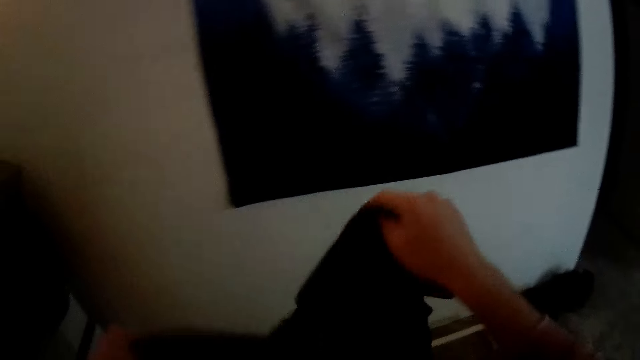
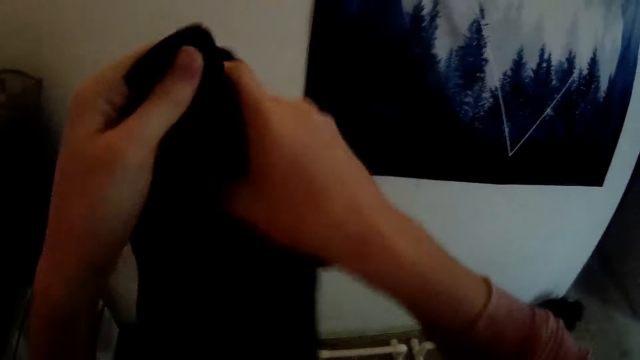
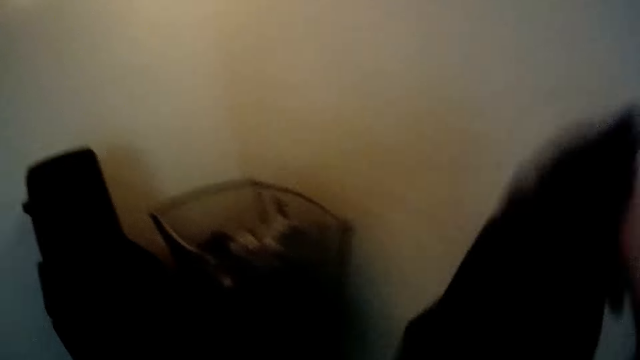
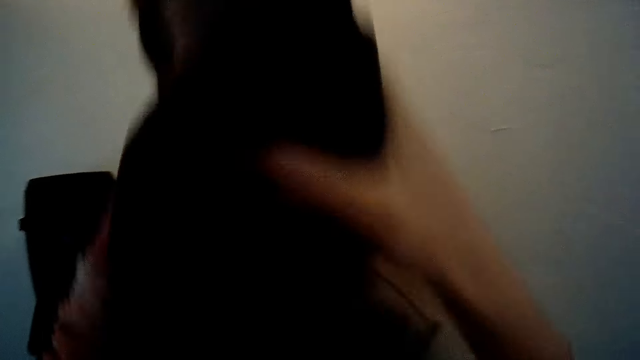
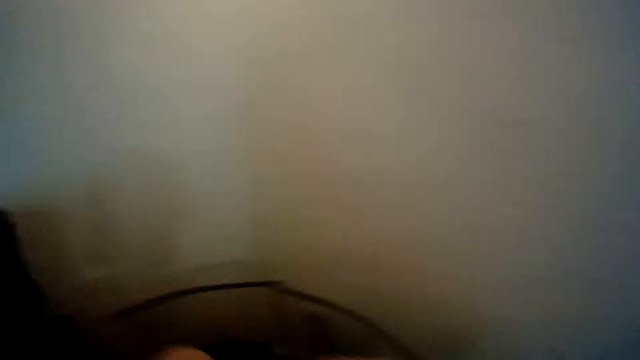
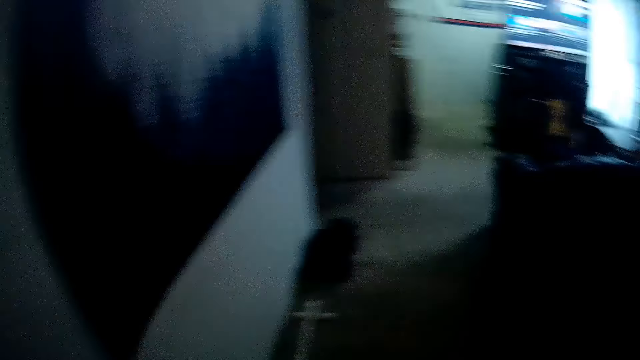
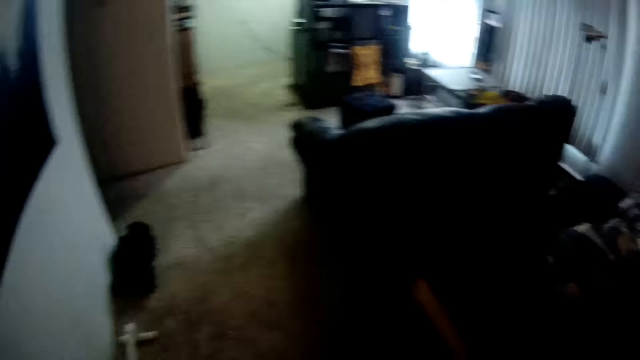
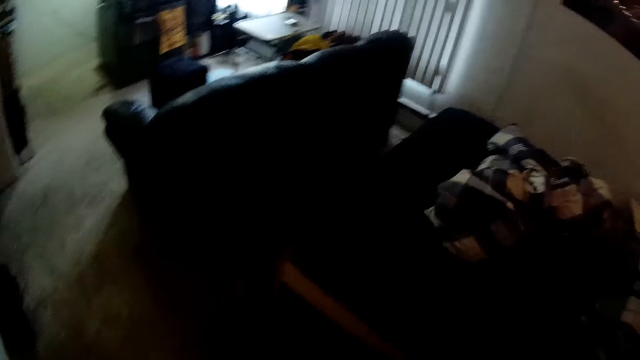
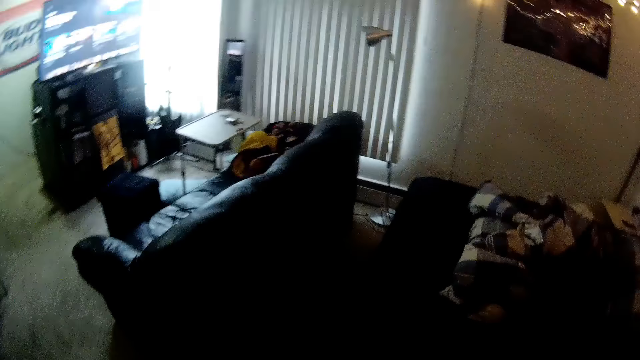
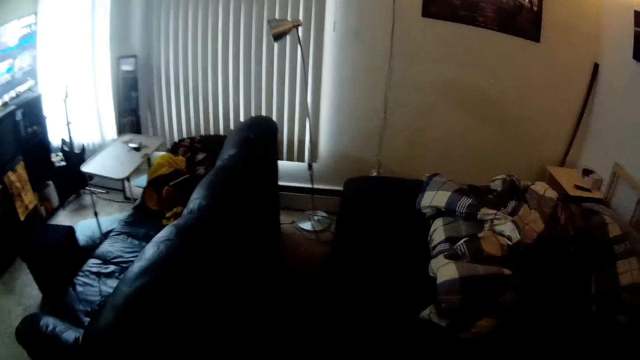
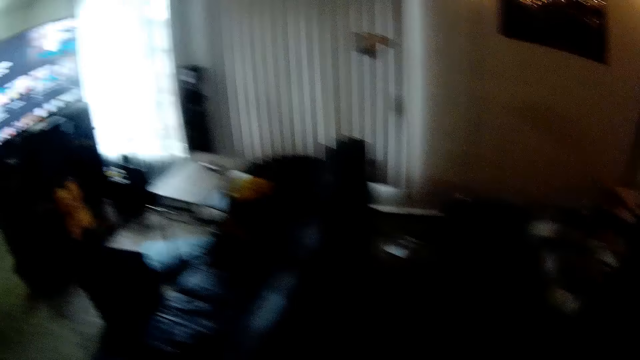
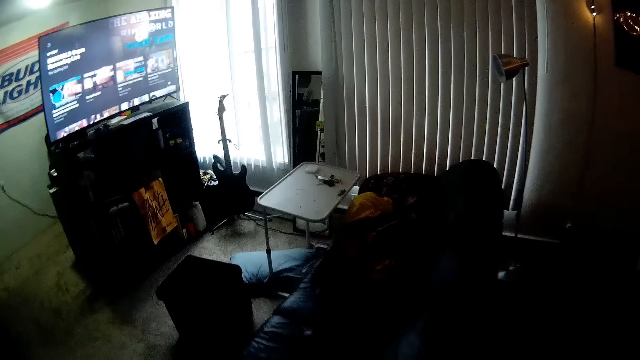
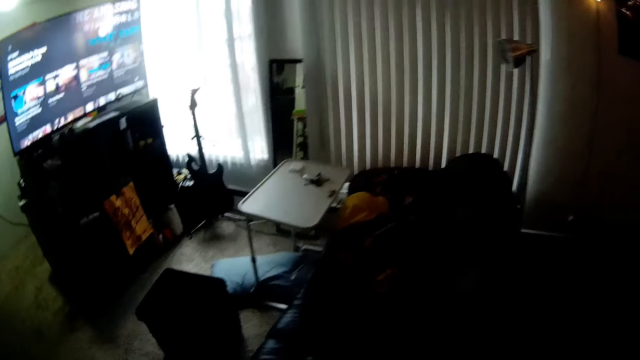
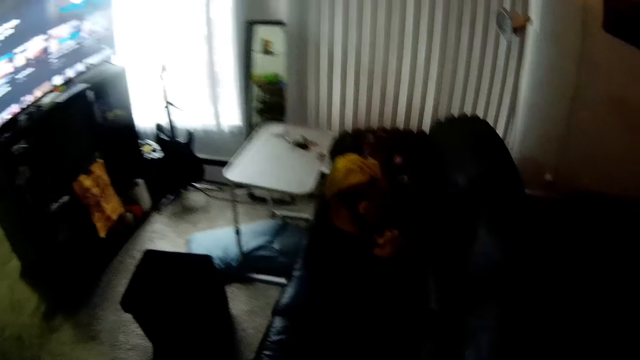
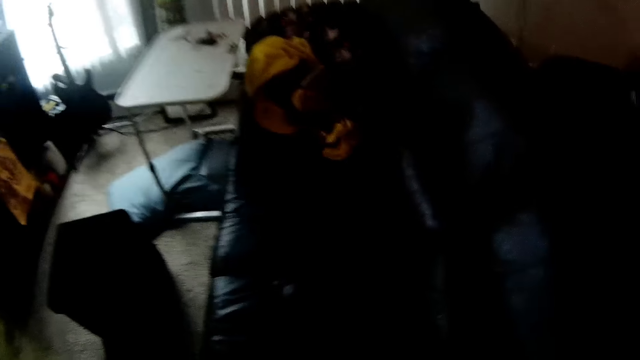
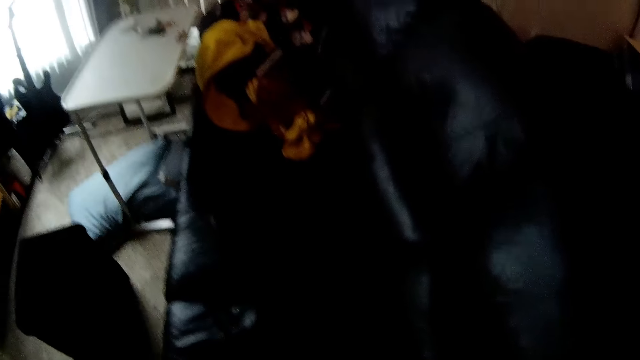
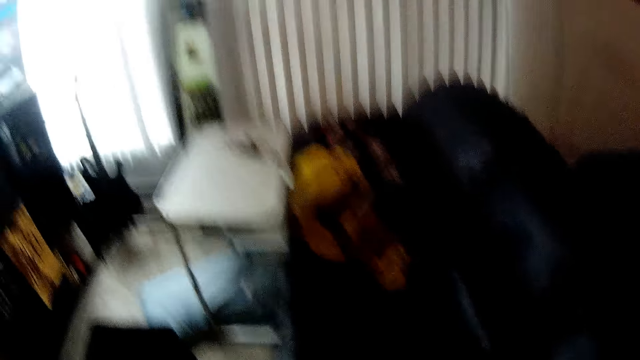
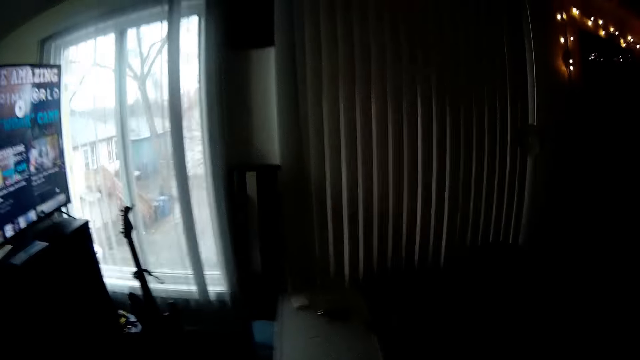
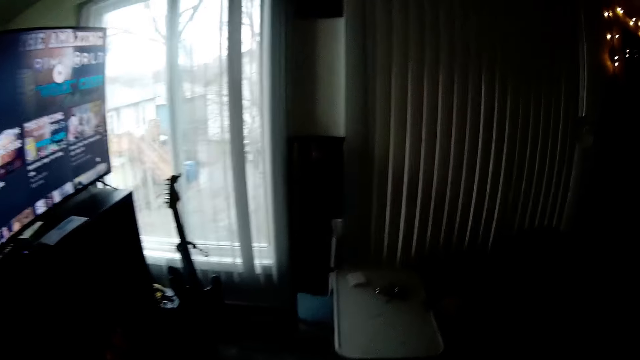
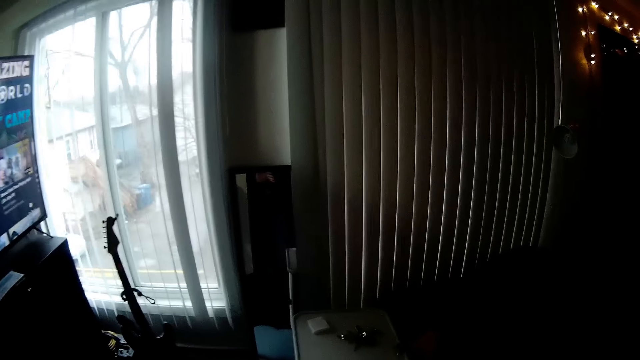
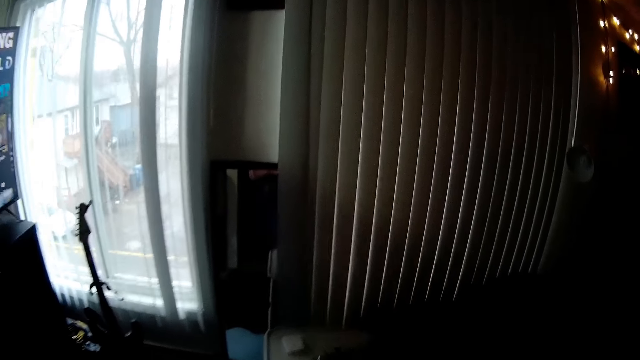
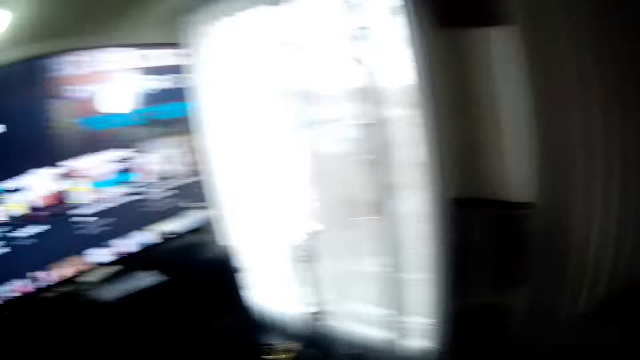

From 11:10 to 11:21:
The camera wearer holds the cloth. They drop the cloth in the basket.

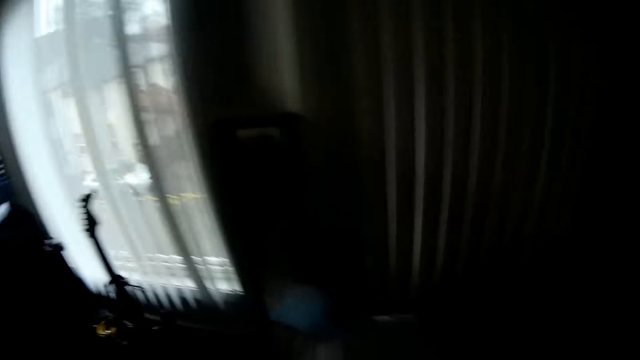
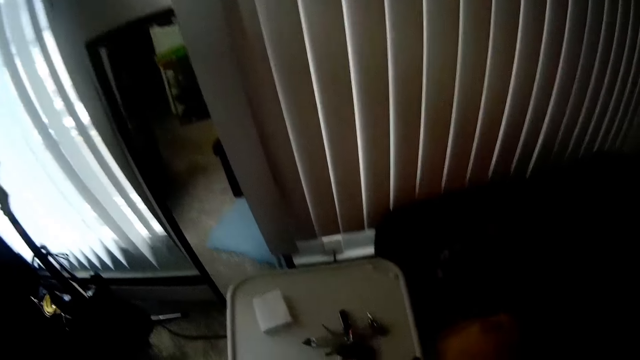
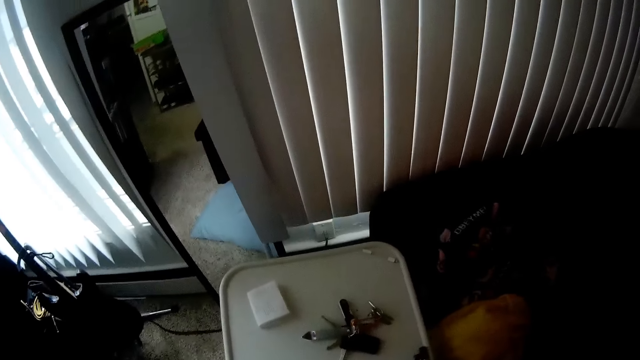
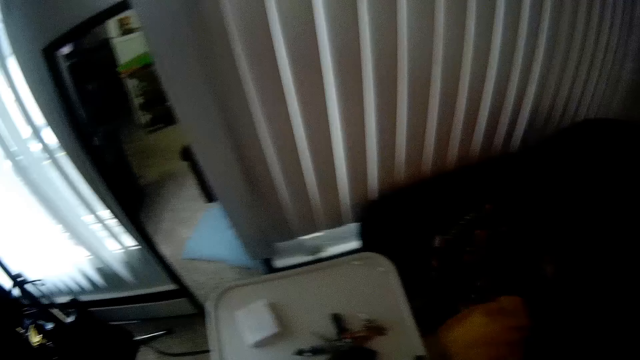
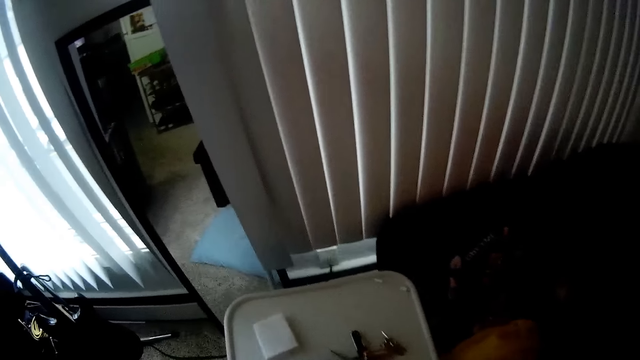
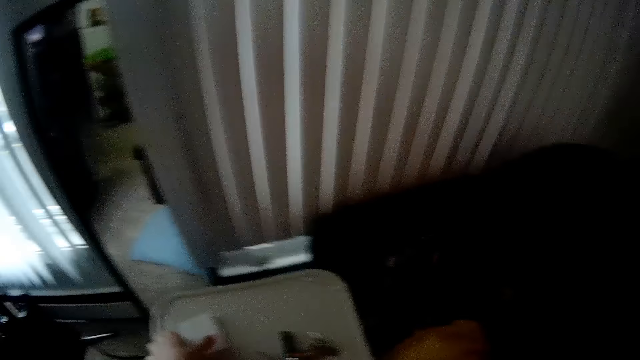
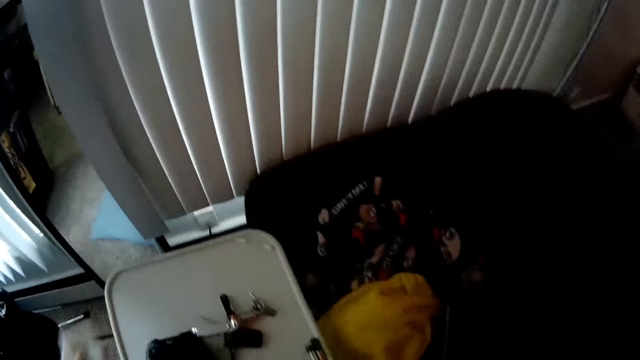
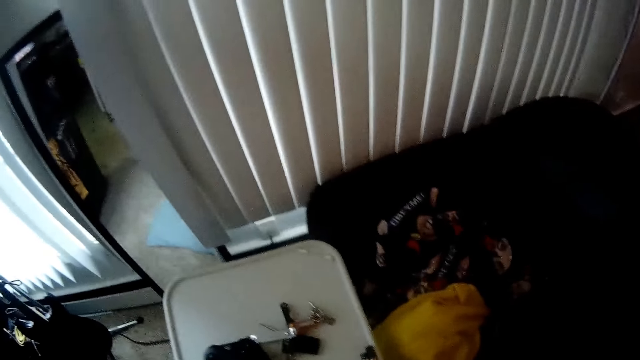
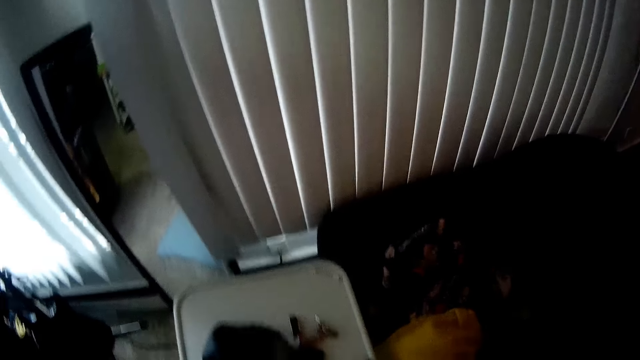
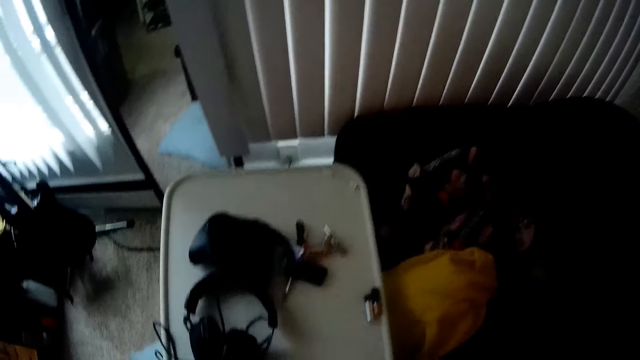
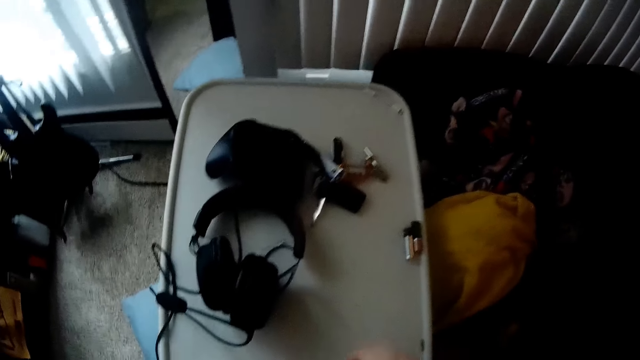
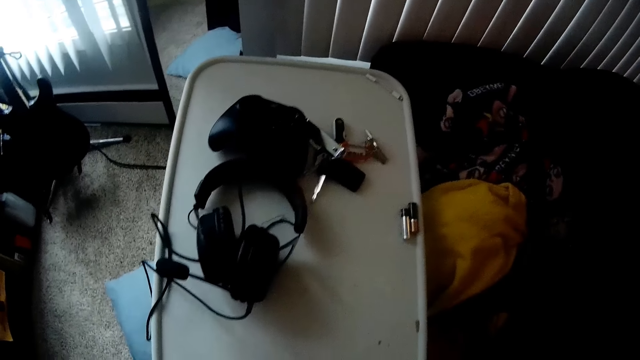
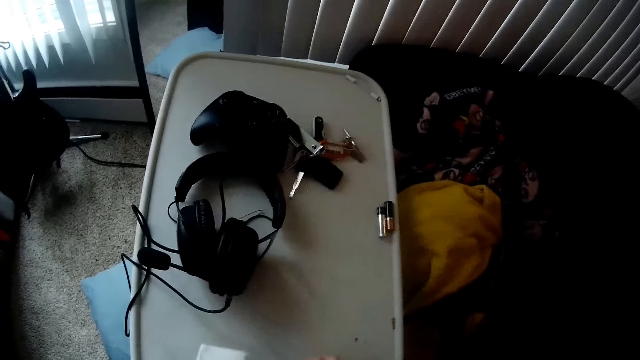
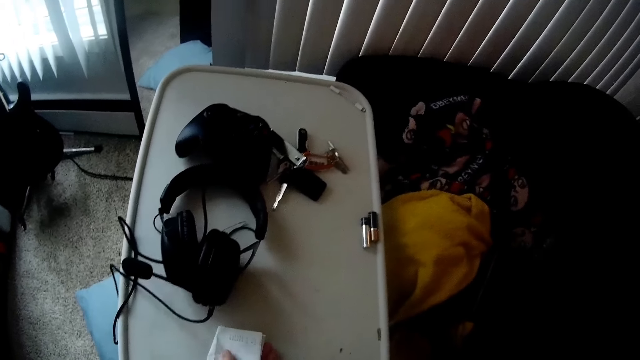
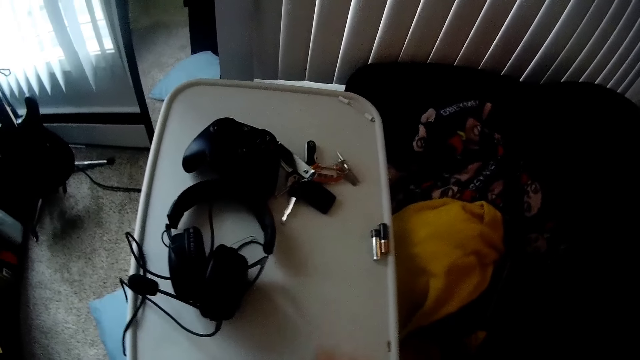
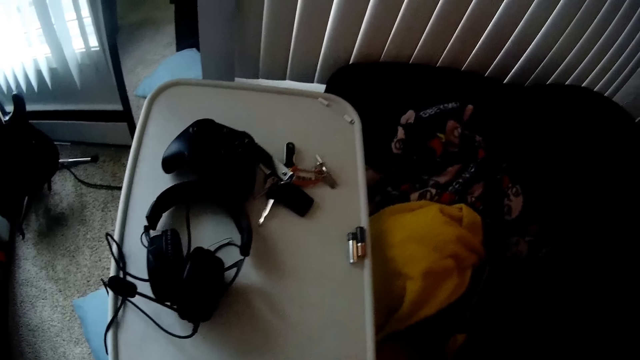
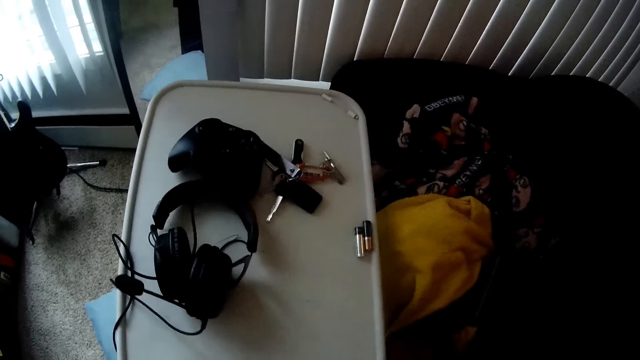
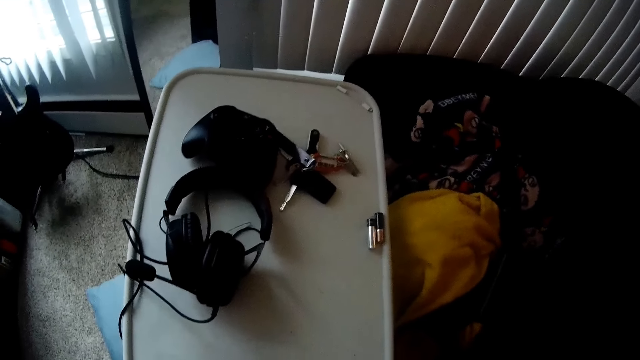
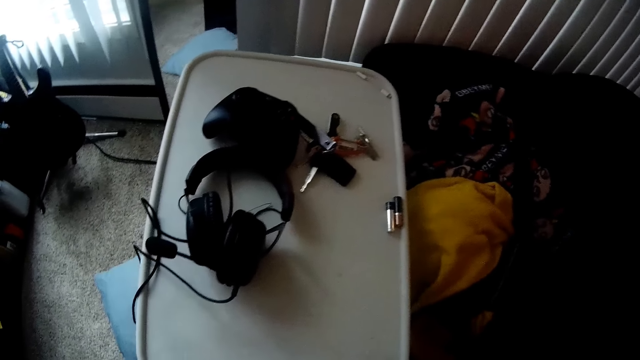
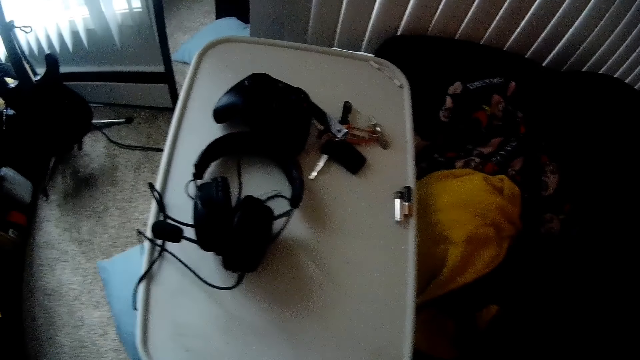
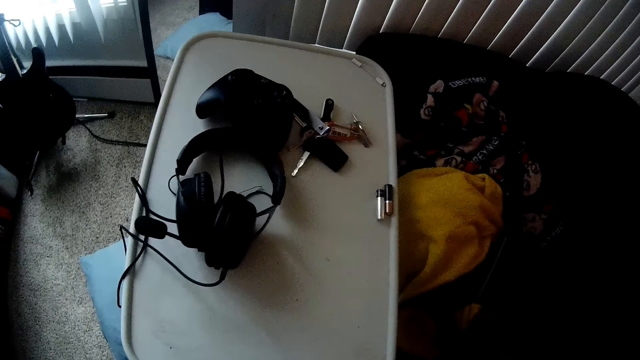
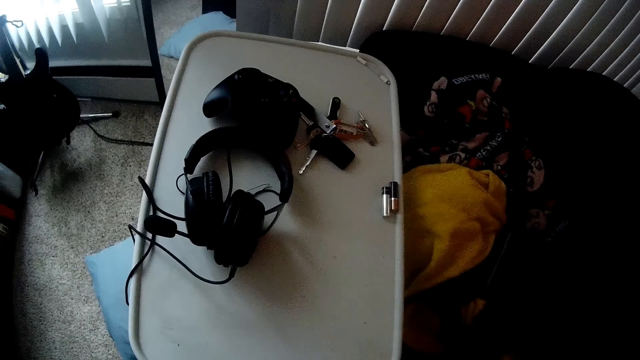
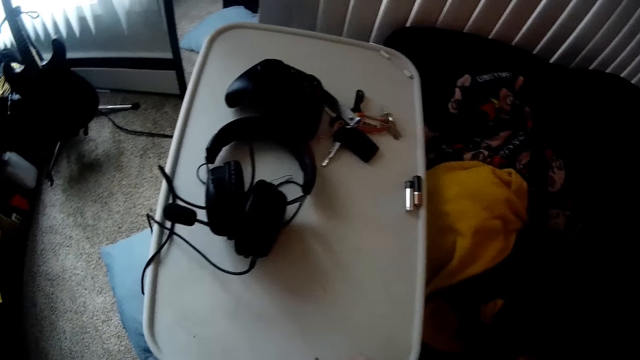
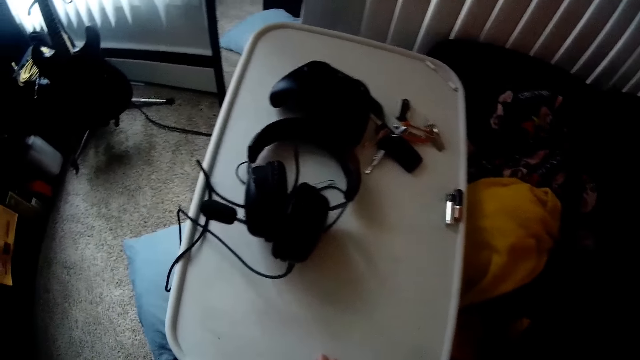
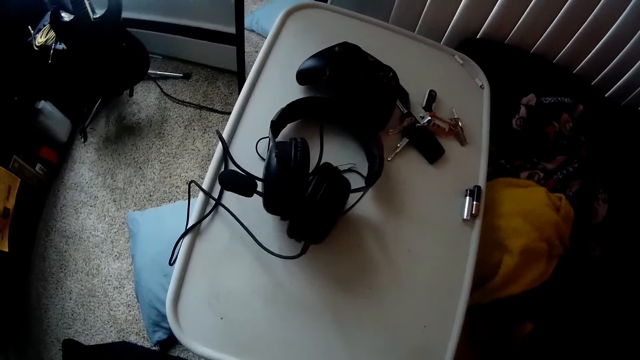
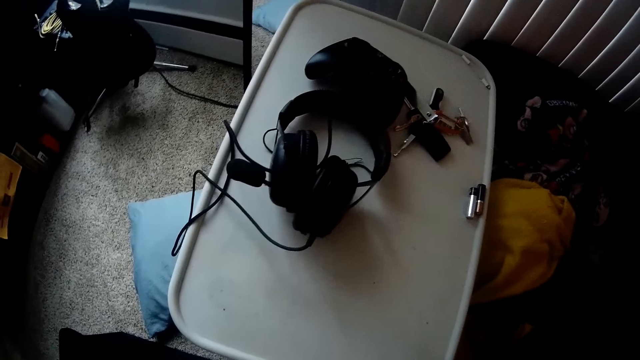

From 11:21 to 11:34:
The camera wearer picks a tissue paper from the top of a table with his left hand. He looks at the headphone. He wipes the table with his right hand.
